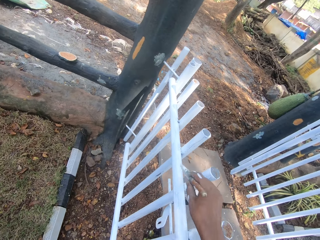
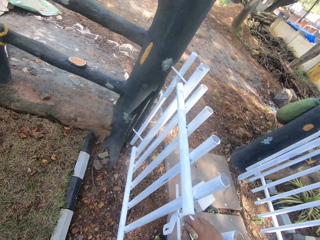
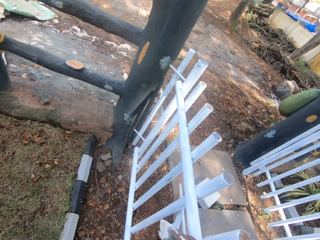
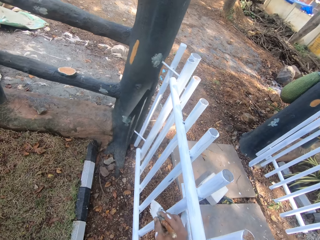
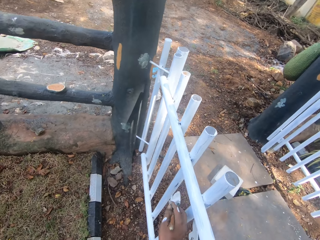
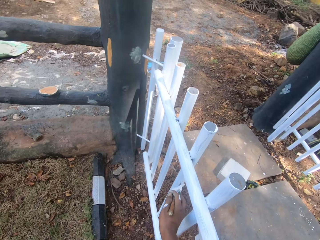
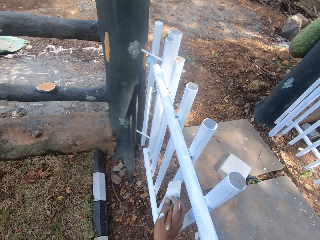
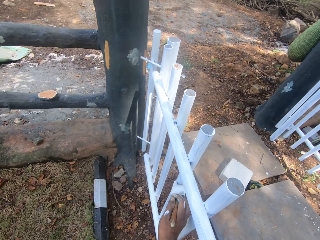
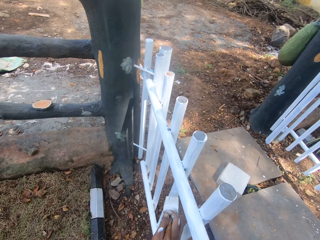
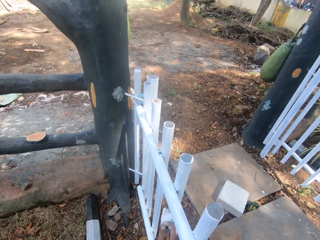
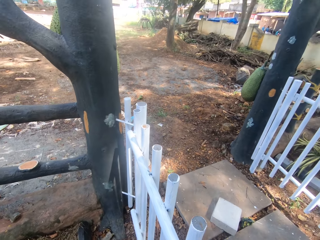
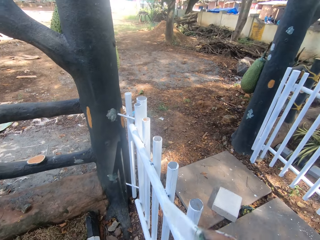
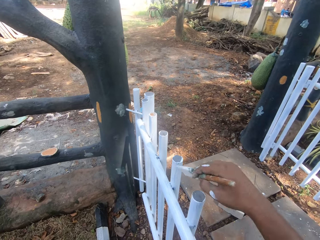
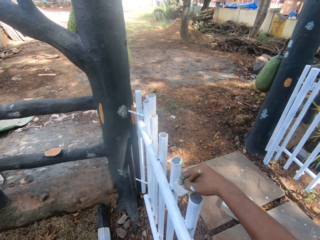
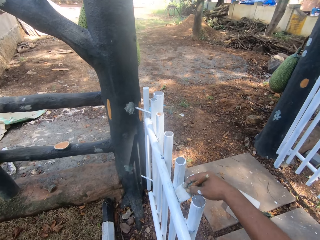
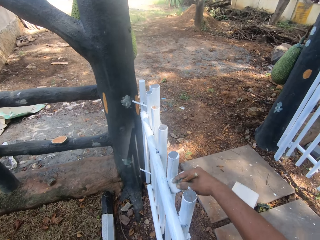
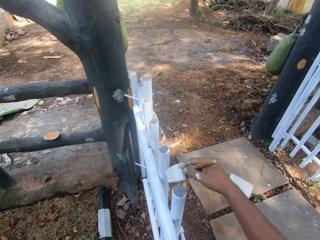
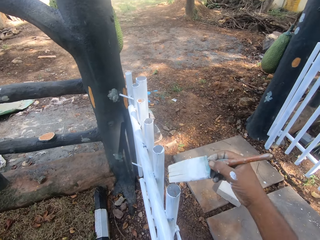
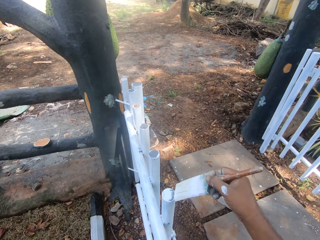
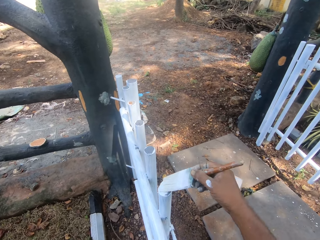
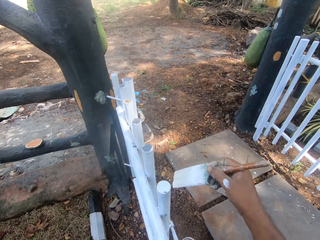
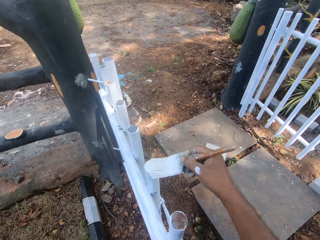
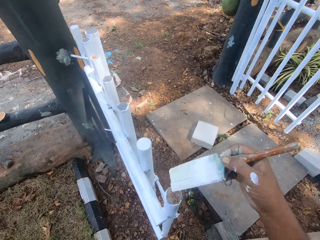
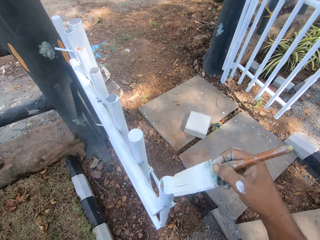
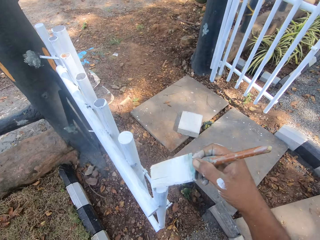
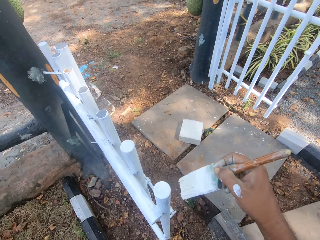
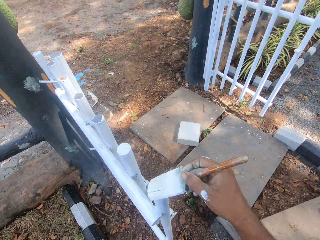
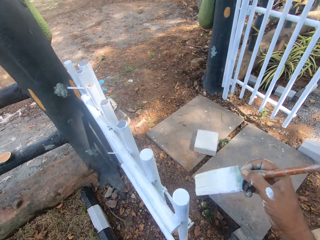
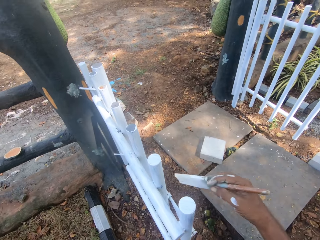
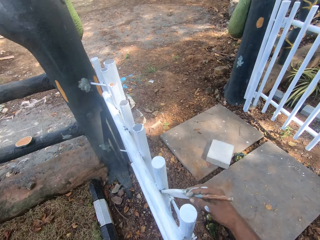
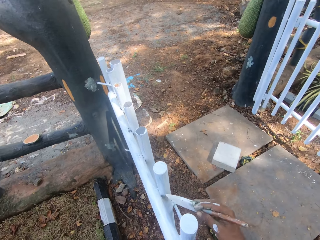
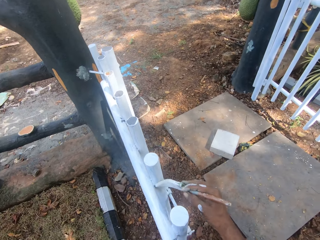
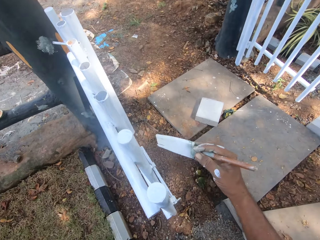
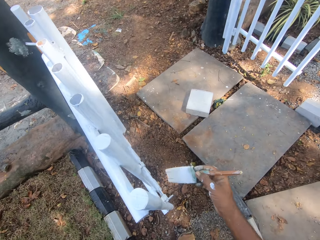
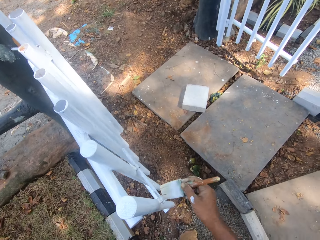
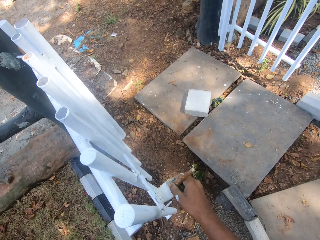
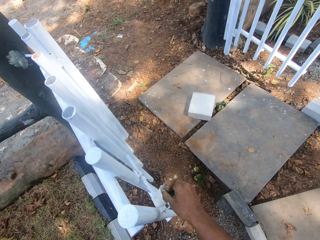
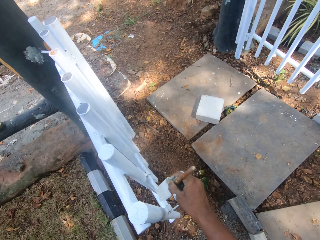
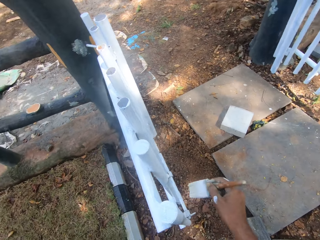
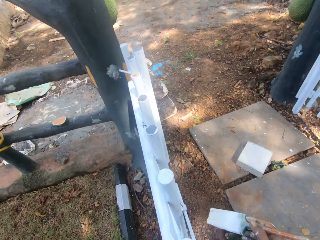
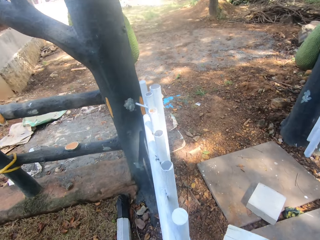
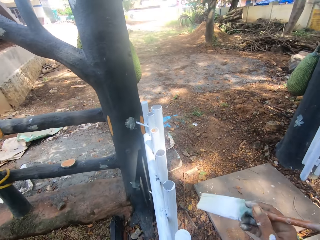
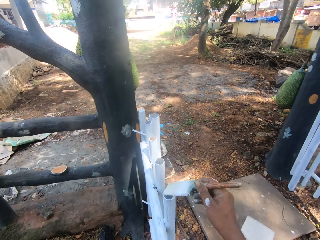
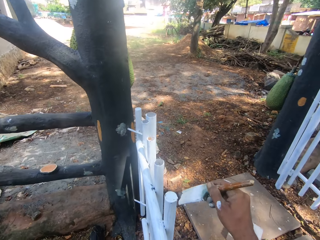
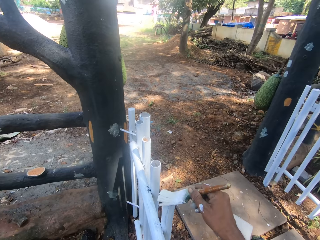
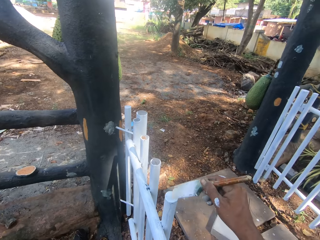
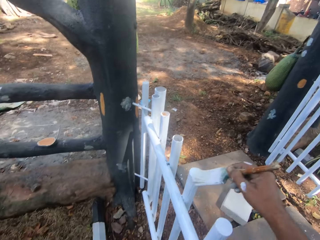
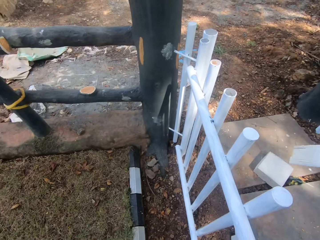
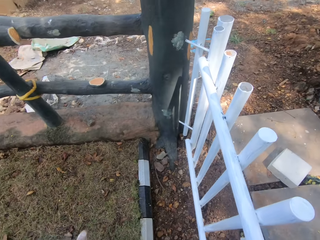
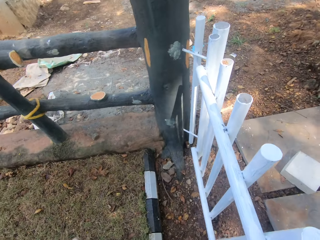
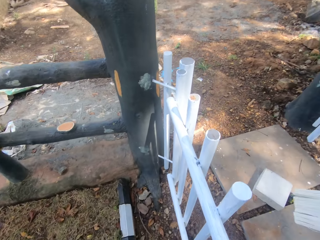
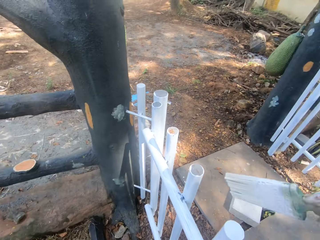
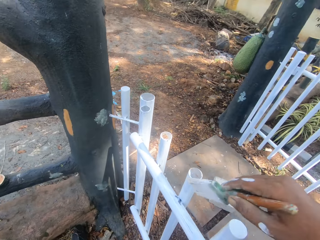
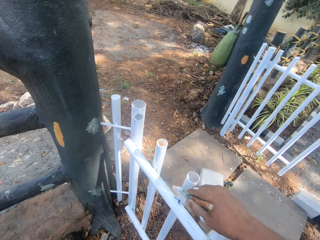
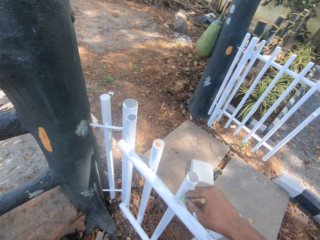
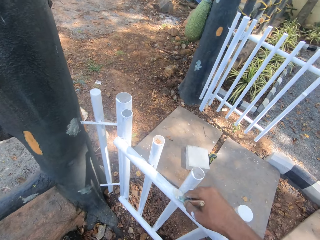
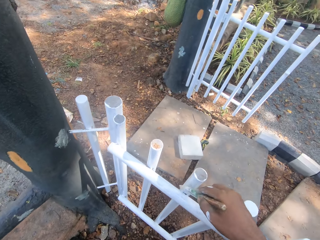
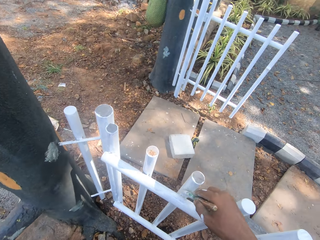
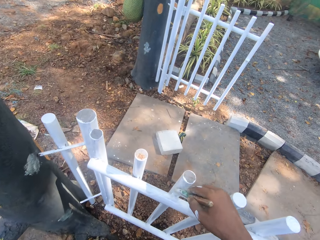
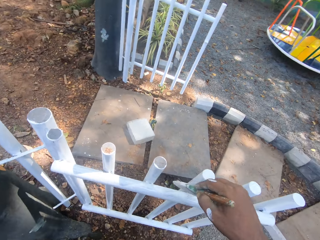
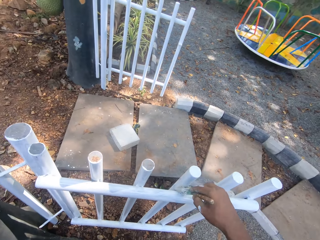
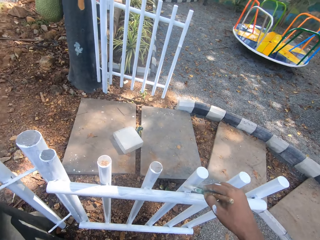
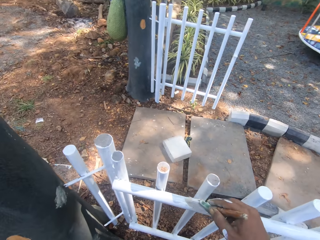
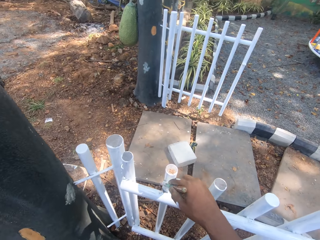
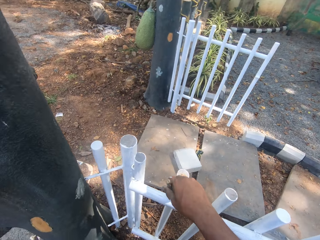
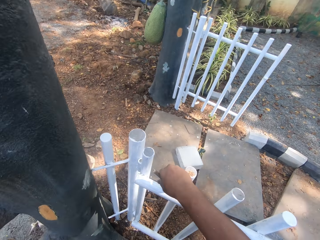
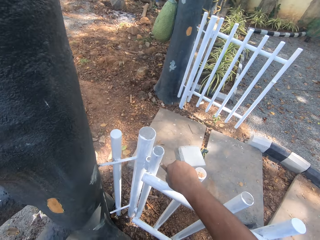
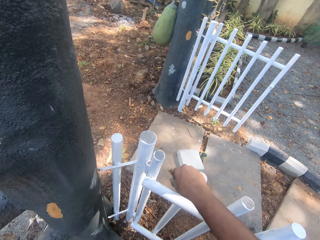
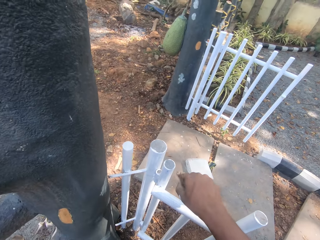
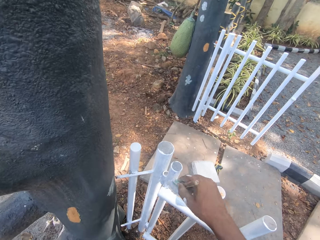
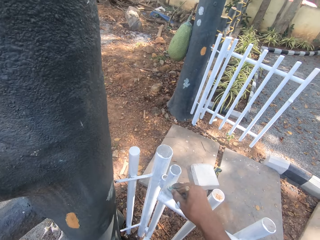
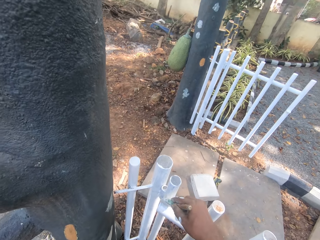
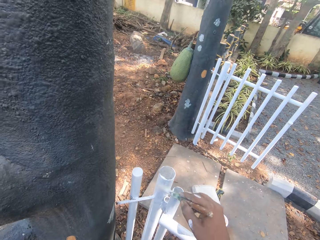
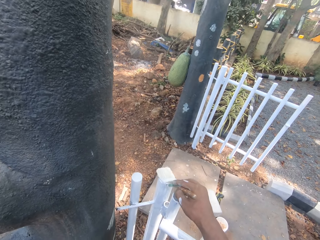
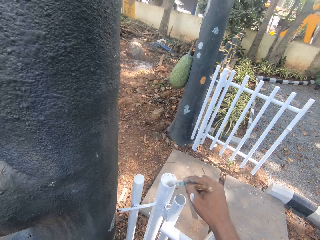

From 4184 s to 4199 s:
The camera wearer looks around. They paint on the gate.

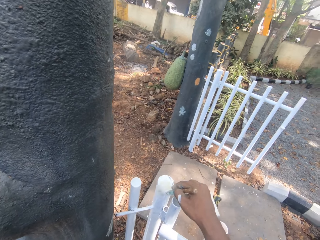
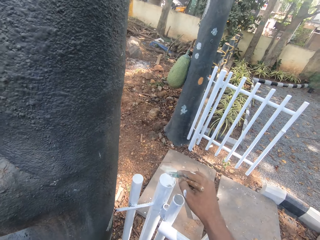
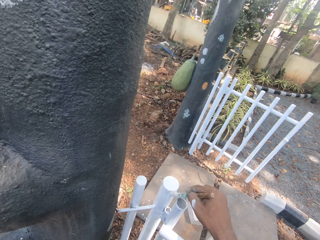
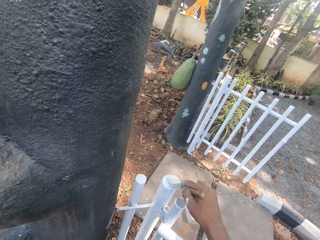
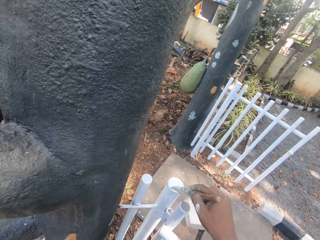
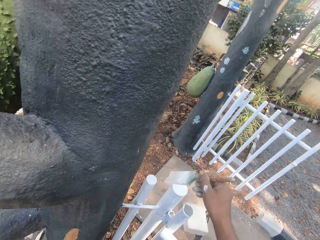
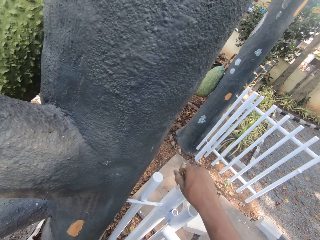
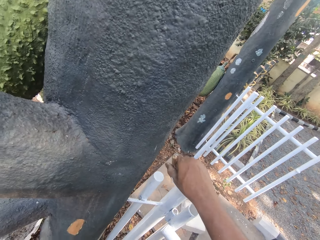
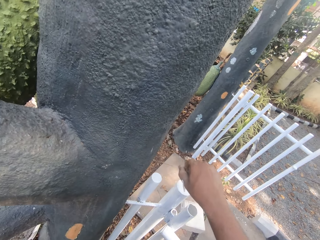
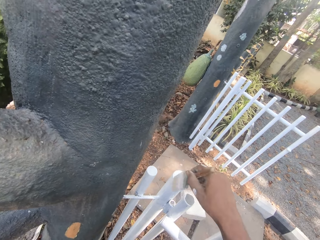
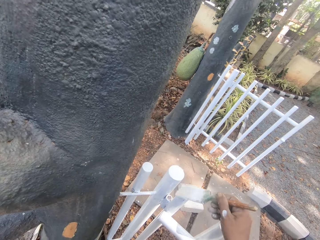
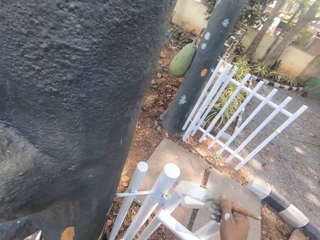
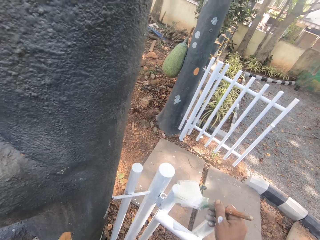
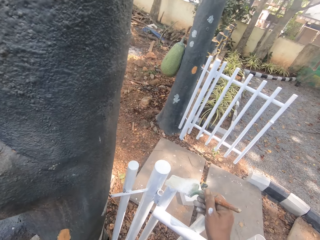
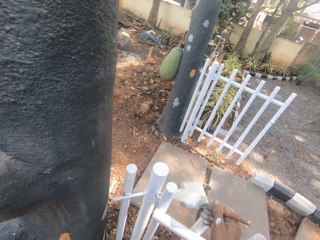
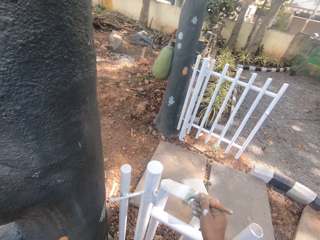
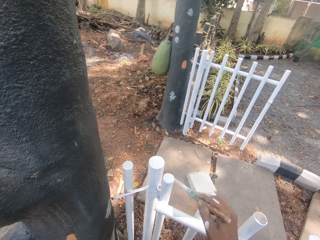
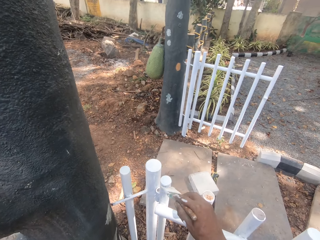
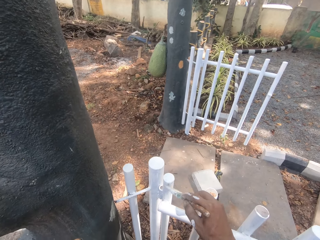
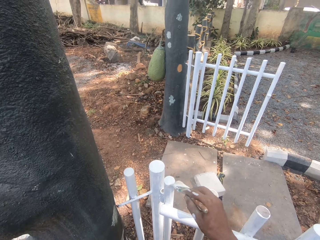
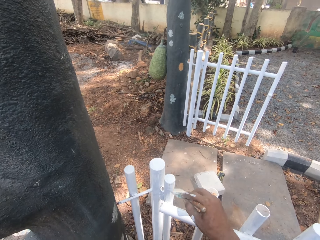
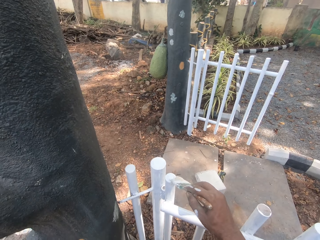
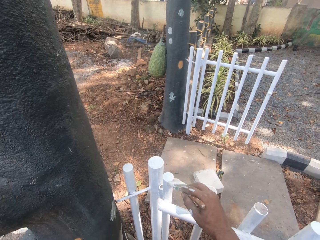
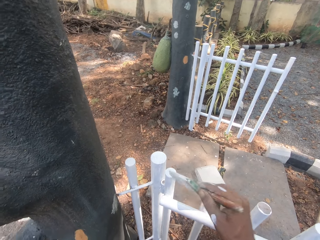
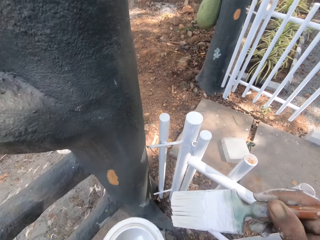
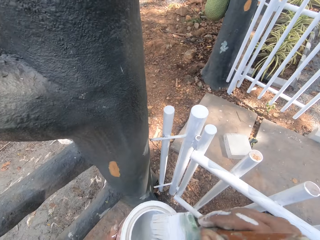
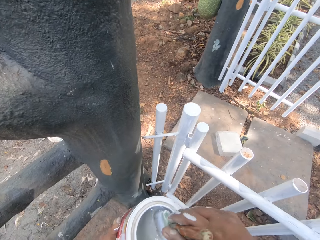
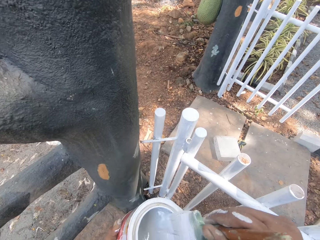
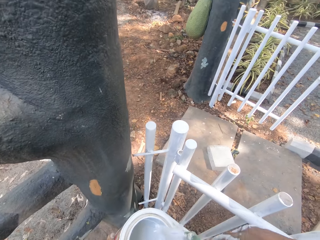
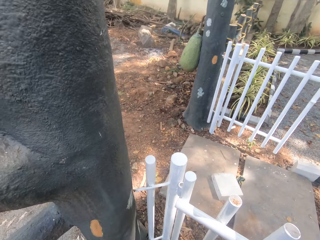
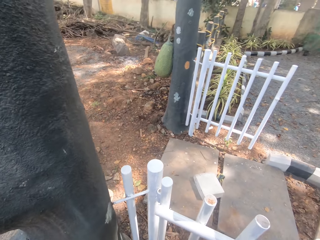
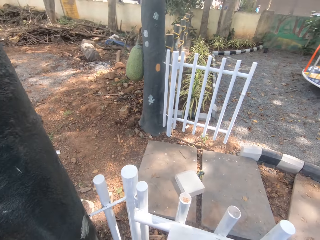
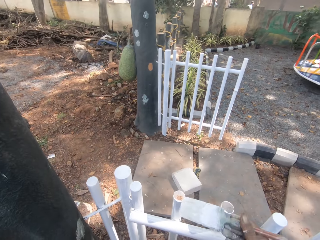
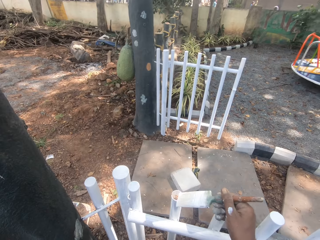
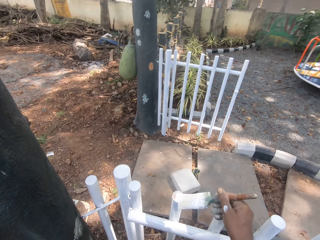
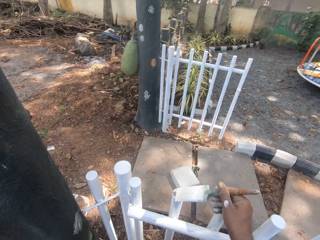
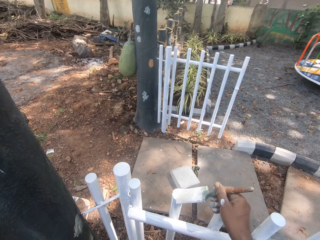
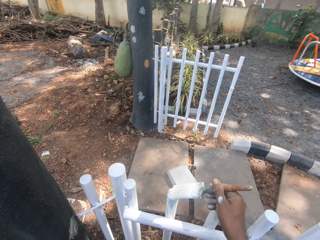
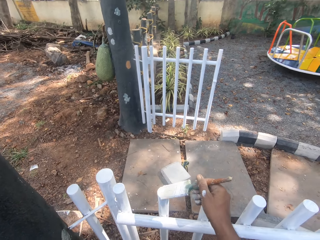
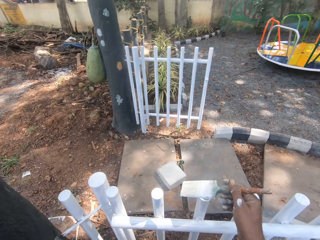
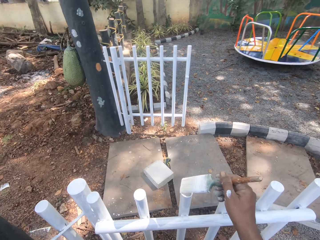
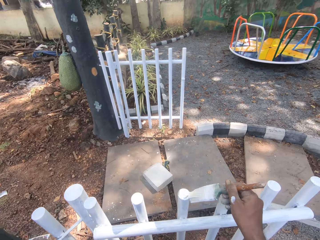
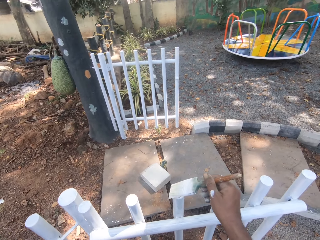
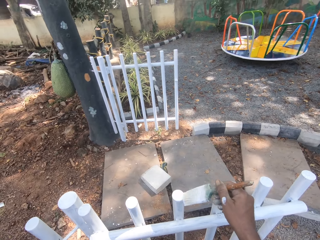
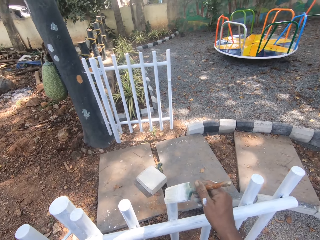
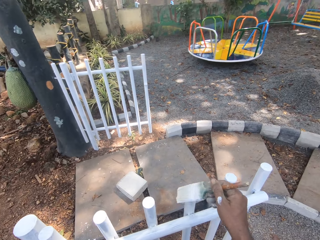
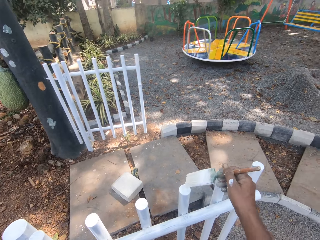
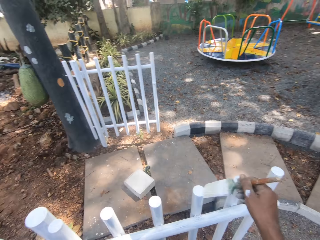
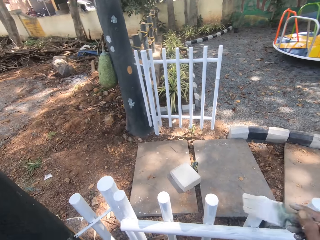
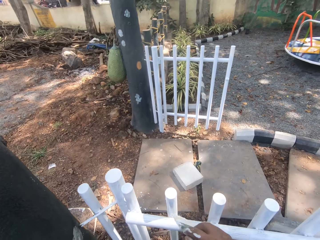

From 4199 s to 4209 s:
The camera wearer dips the paint brush in the container. They paint the metal rail.
